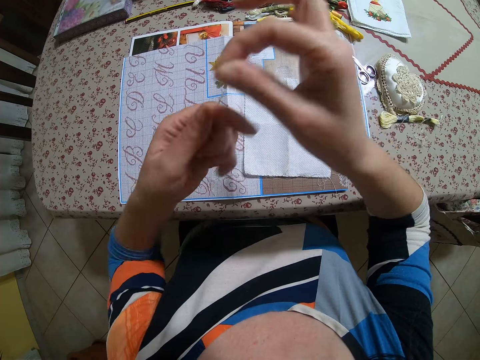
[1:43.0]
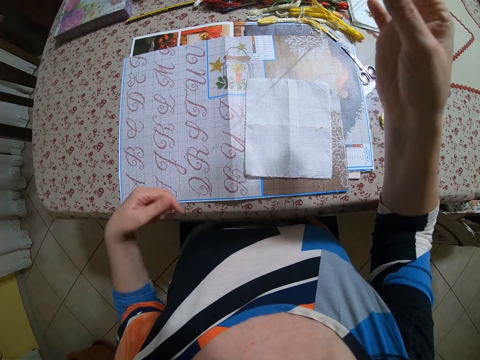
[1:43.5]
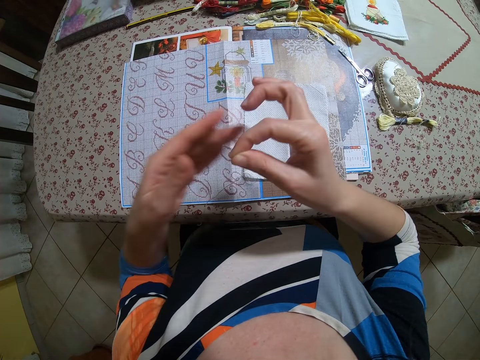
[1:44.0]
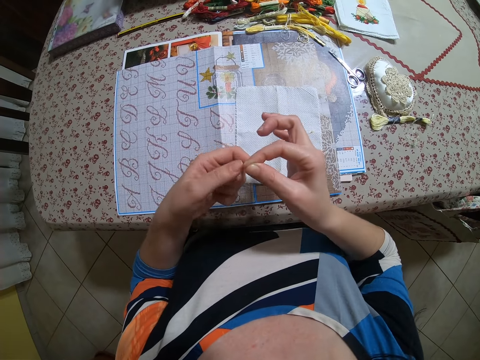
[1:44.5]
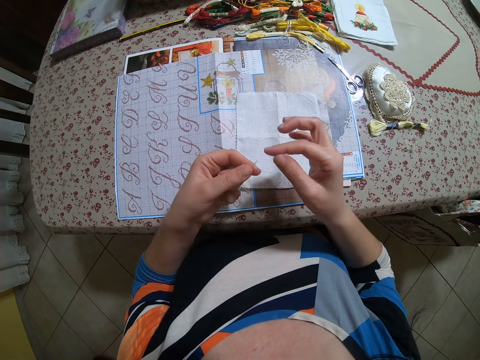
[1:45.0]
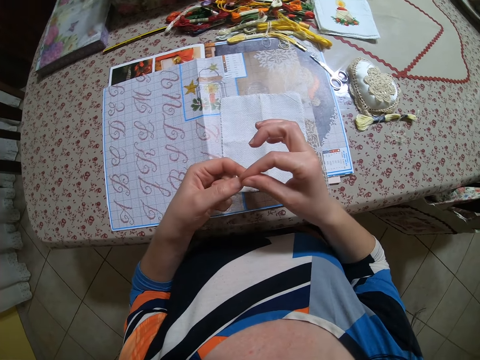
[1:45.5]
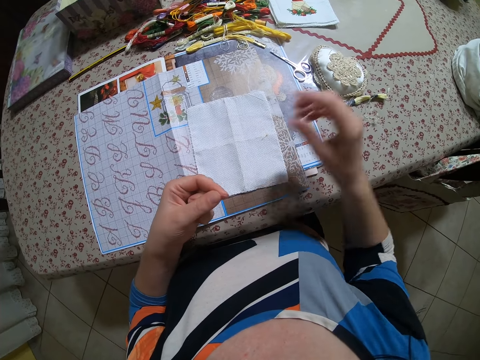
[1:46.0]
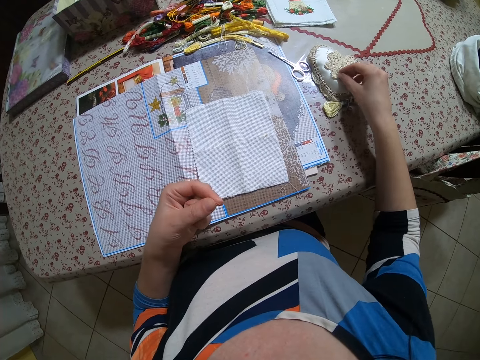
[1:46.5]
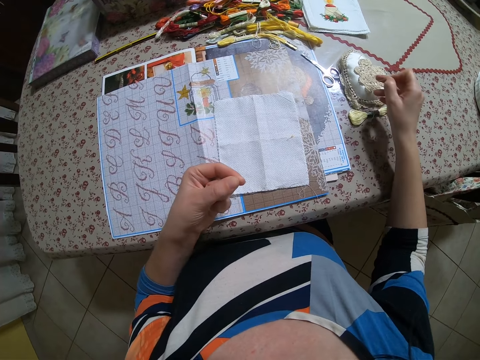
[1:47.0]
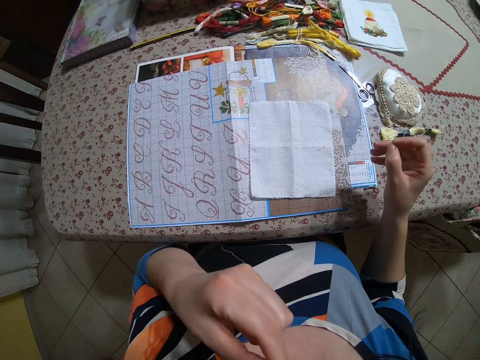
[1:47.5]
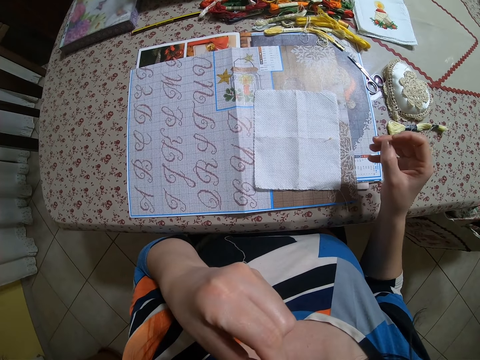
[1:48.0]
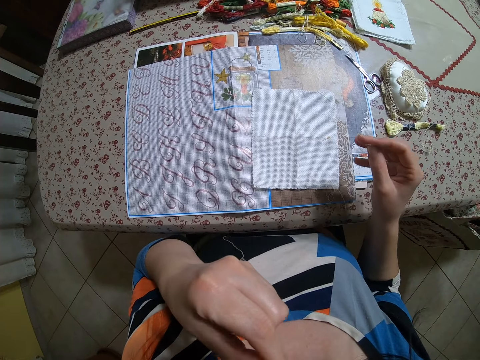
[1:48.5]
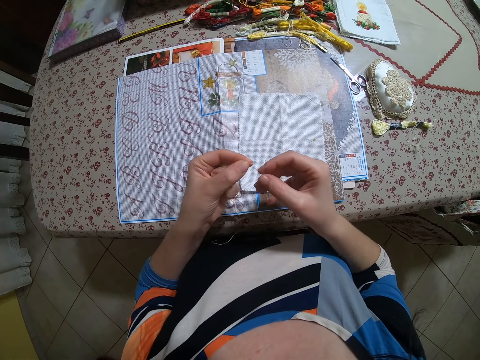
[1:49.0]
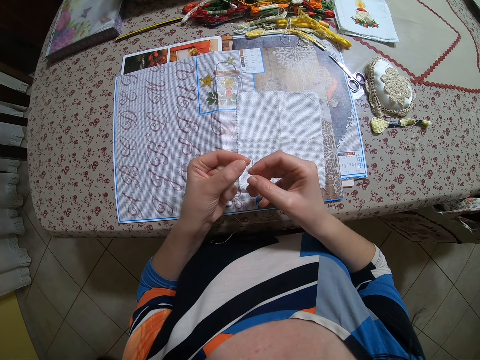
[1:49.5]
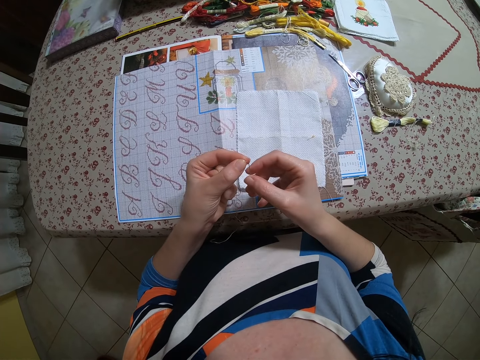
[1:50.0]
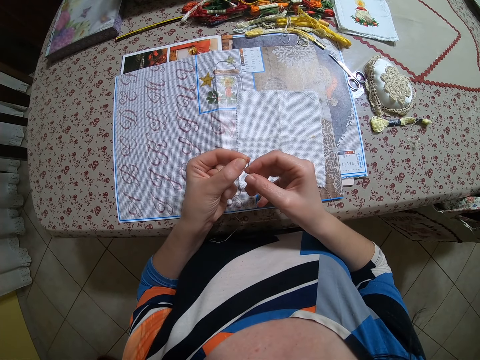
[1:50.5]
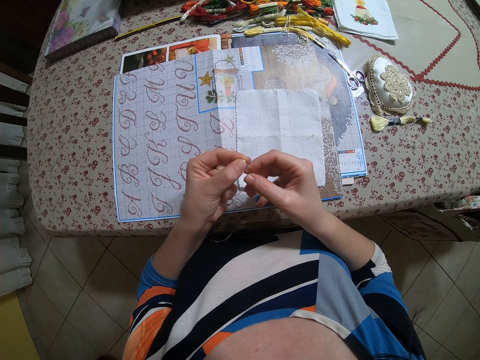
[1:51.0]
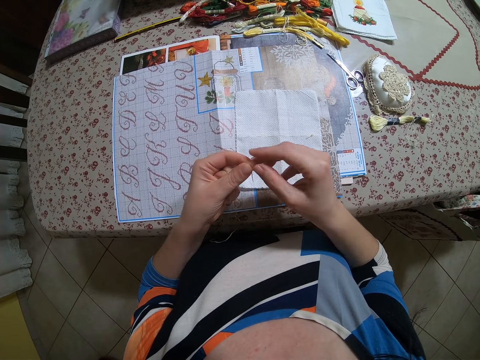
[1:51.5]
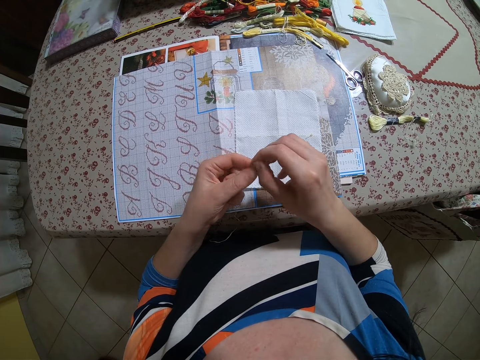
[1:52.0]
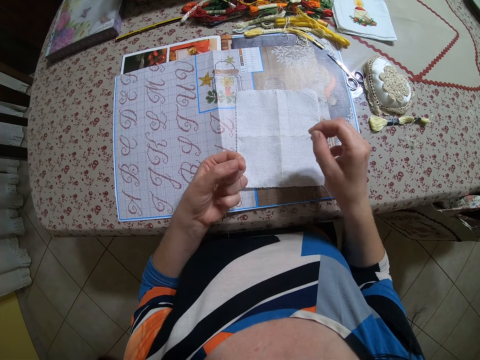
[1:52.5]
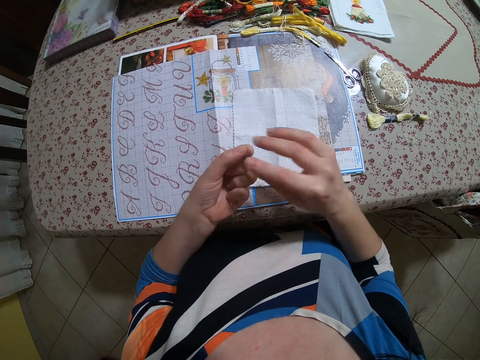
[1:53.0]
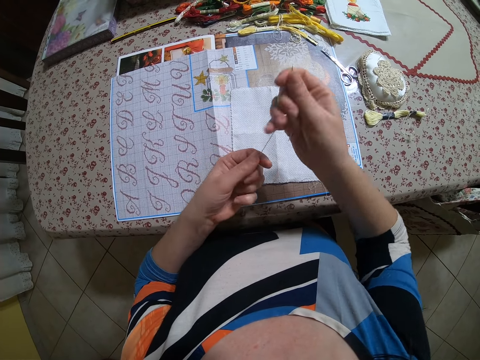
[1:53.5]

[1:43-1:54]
The camera wearer picks up the needle from the pin cushion with her right hand. She puts the thread in her mouth with her left hand. She threads the needle with both hands.

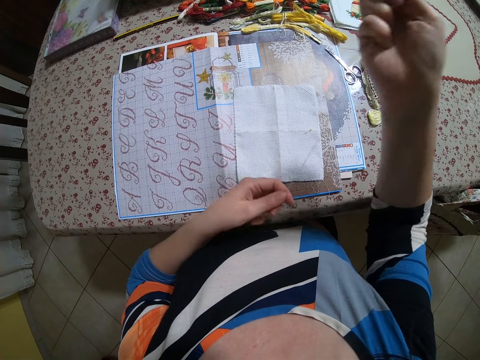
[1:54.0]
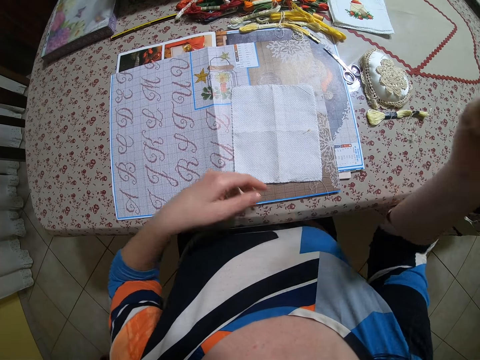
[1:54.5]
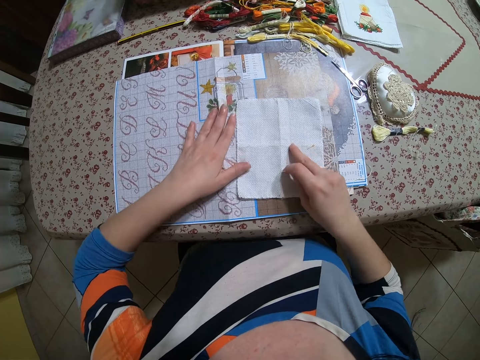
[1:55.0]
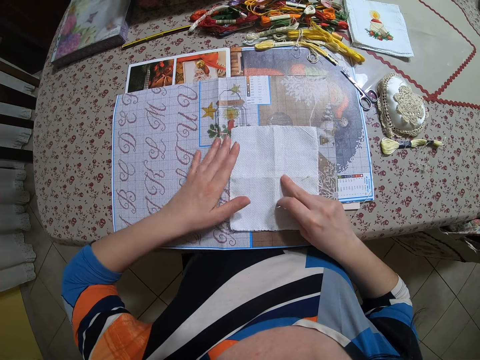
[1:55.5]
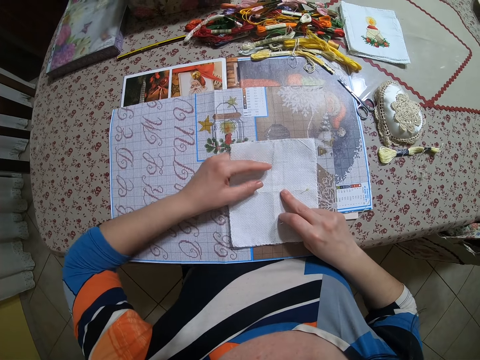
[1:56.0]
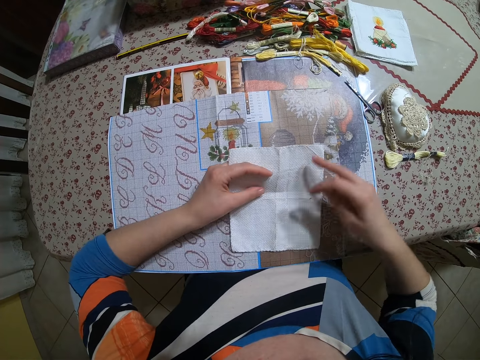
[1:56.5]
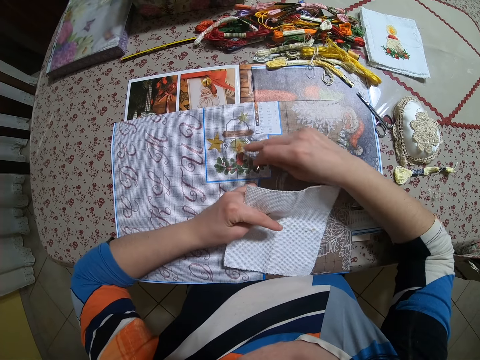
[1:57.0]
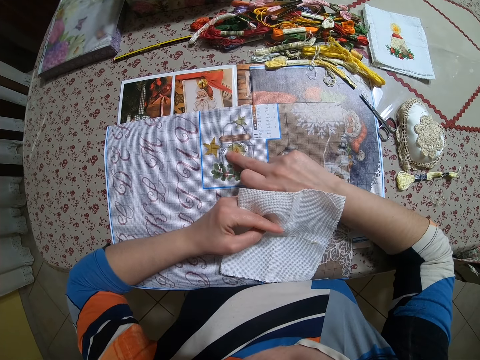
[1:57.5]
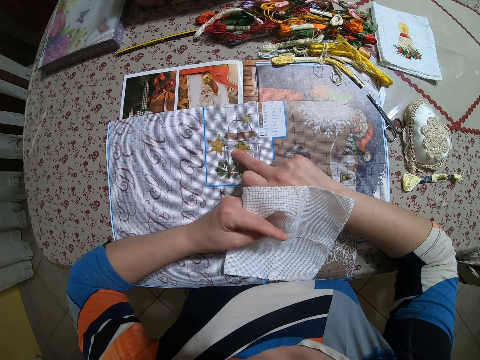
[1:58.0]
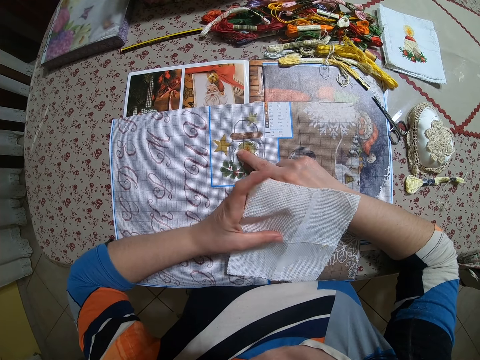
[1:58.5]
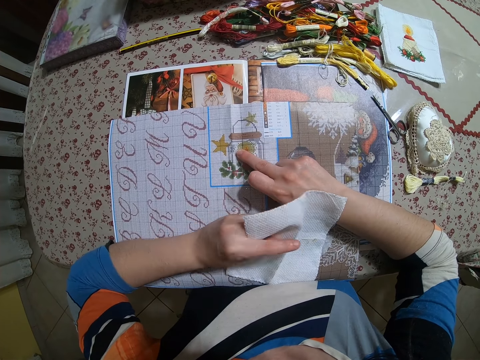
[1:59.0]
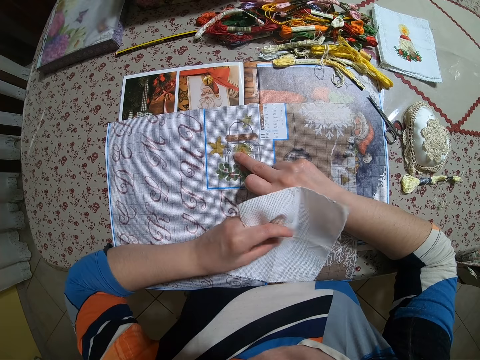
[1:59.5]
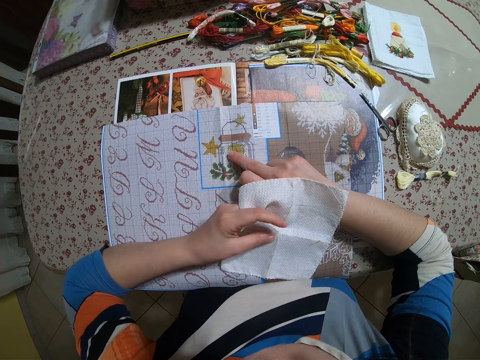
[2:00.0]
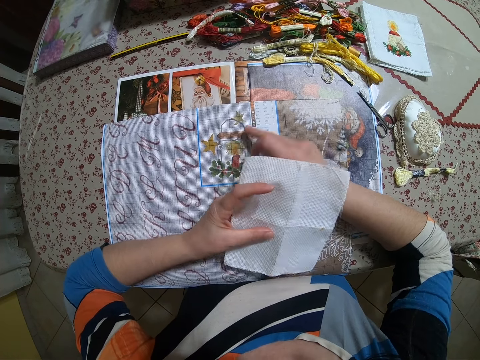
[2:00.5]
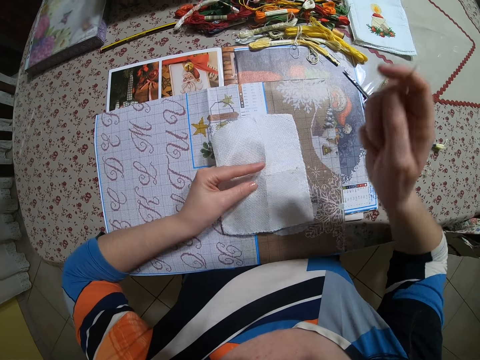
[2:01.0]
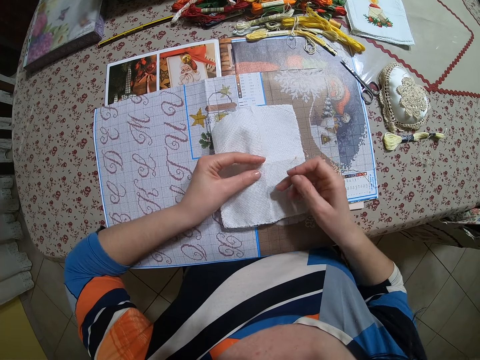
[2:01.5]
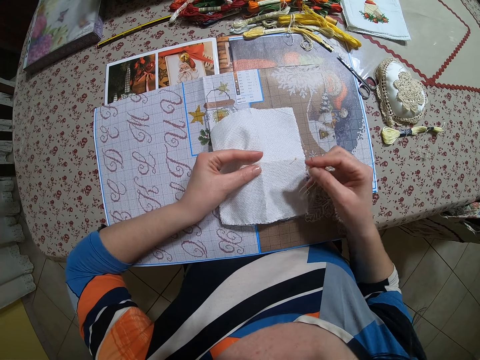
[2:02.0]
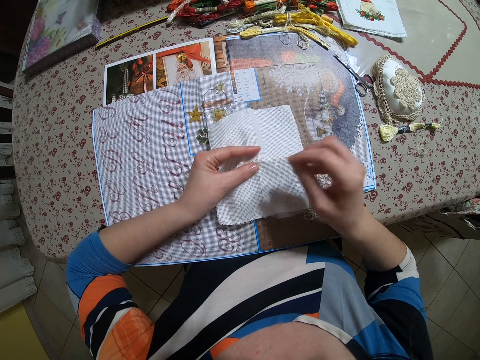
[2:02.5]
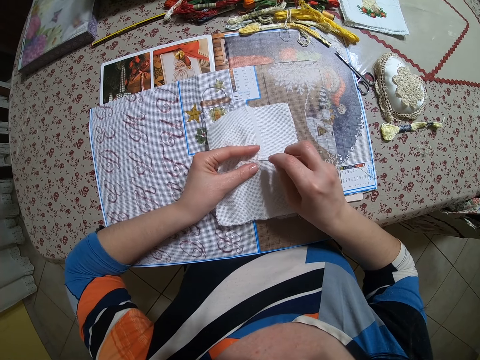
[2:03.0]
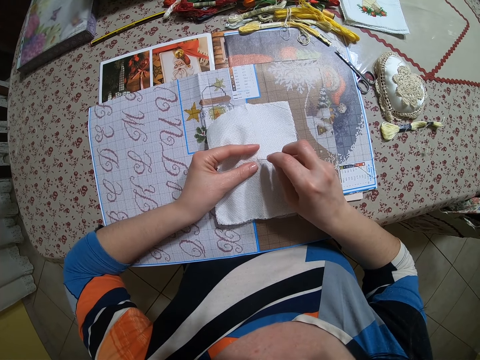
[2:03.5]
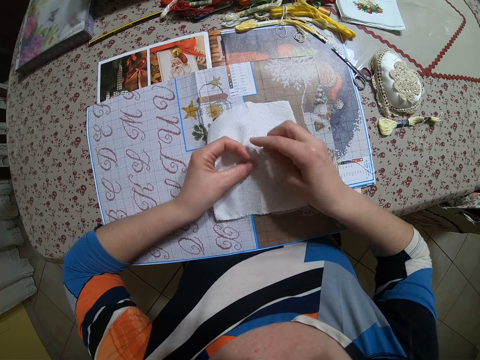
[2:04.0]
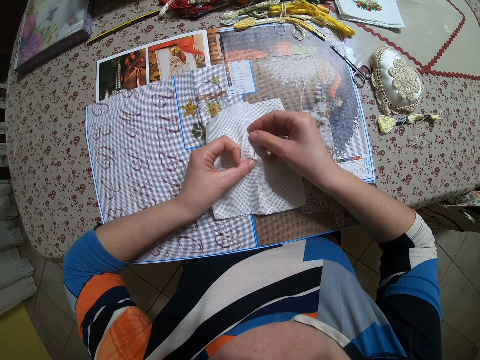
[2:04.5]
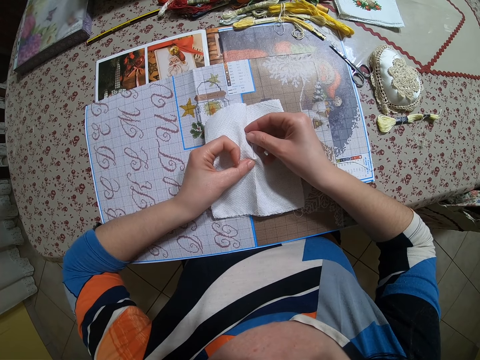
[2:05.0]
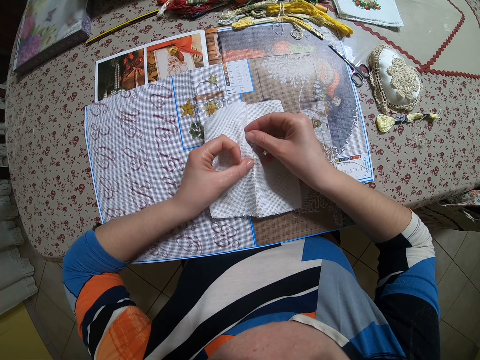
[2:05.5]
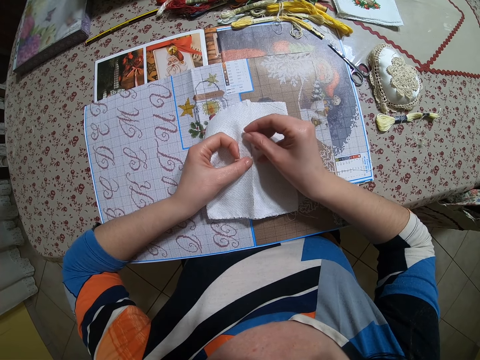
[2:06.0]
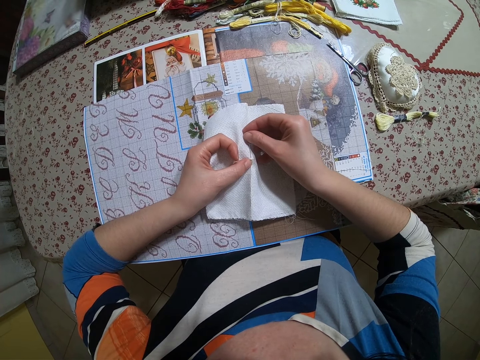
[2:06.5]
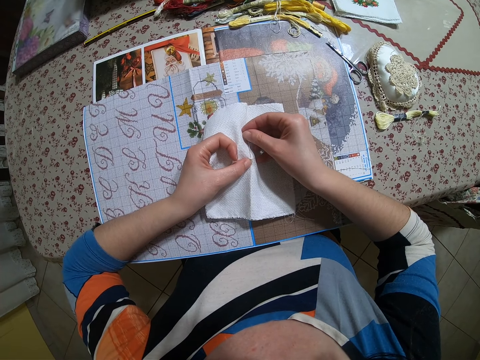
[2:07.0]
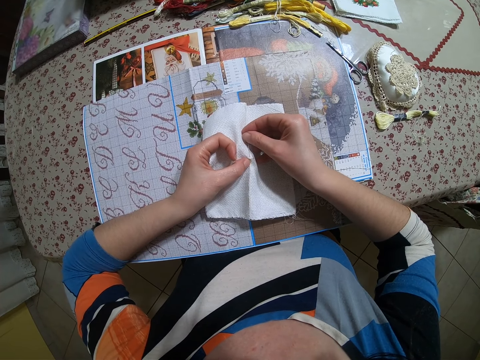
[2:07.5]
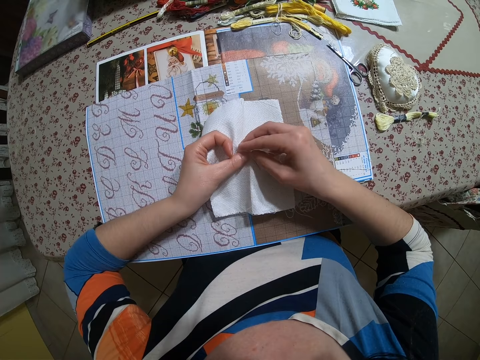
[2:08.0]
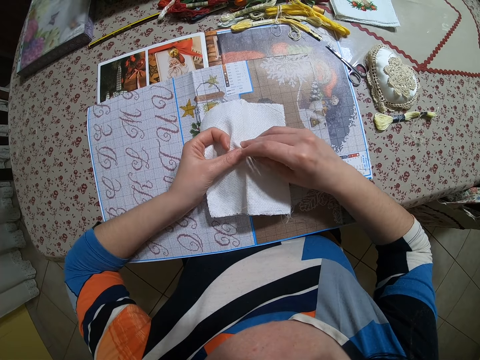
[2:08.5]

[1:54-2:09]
The camera wearer slides the table mat and the piece of cloth on the table with both hands. She holds the piece of cloth with her left hand. She touches the table mat with her right hand. She sews the piece of cloth with the needle and thread in her right hand. She nails a paper.
